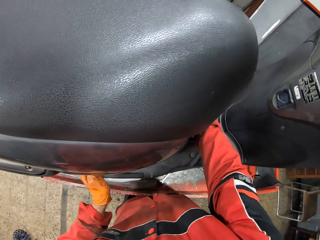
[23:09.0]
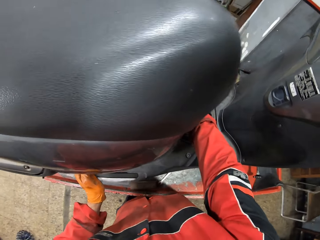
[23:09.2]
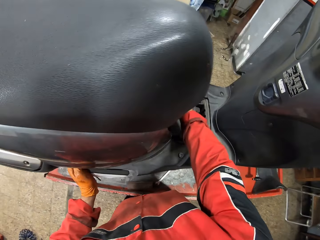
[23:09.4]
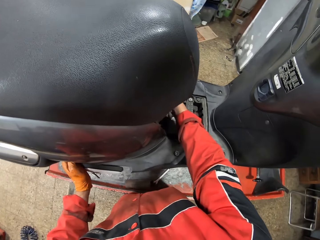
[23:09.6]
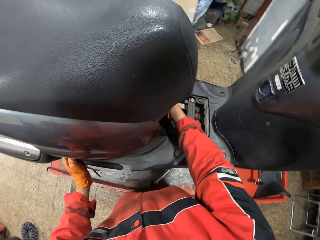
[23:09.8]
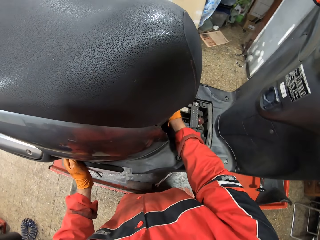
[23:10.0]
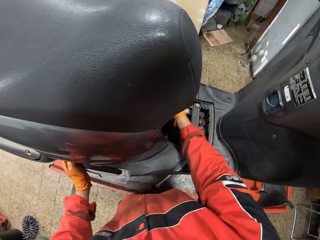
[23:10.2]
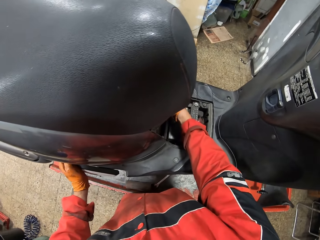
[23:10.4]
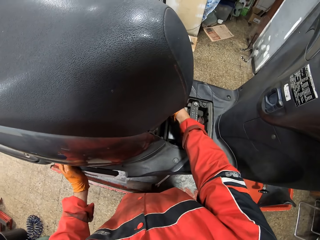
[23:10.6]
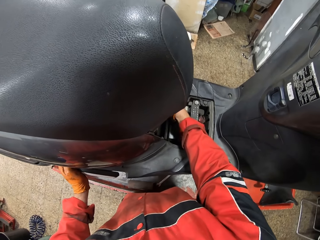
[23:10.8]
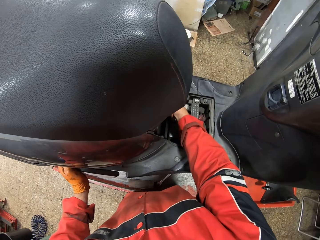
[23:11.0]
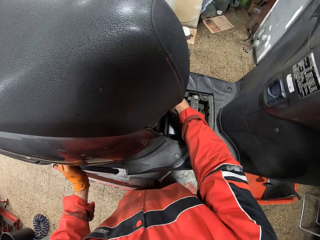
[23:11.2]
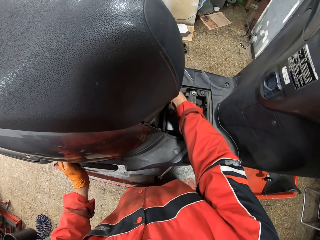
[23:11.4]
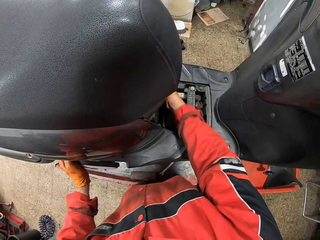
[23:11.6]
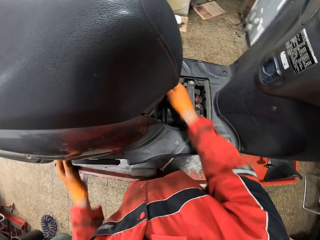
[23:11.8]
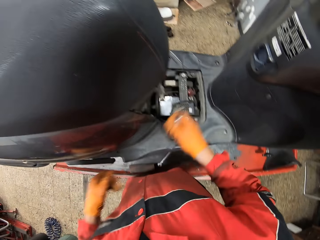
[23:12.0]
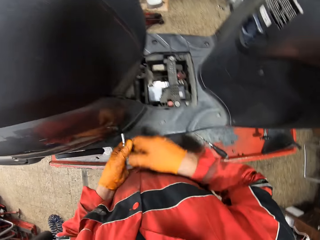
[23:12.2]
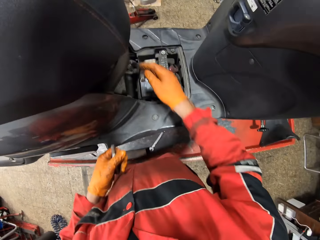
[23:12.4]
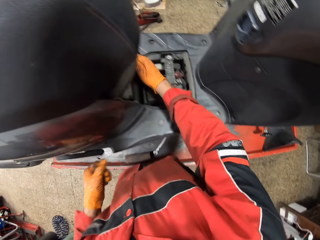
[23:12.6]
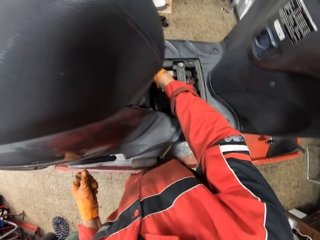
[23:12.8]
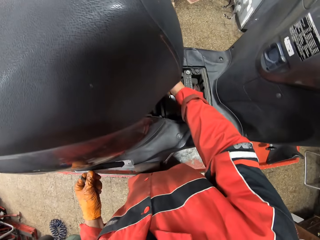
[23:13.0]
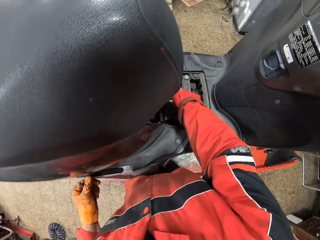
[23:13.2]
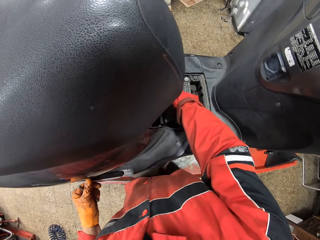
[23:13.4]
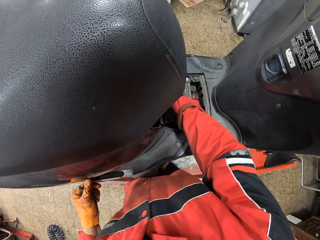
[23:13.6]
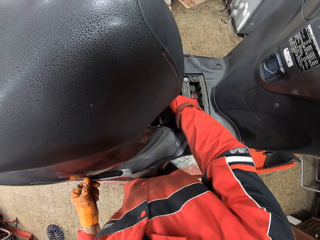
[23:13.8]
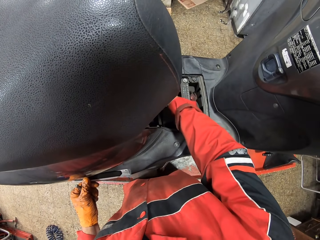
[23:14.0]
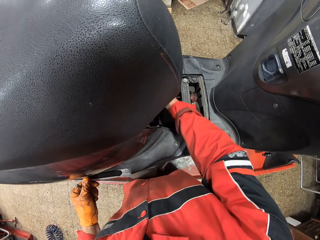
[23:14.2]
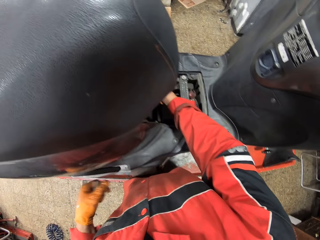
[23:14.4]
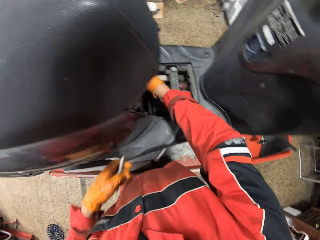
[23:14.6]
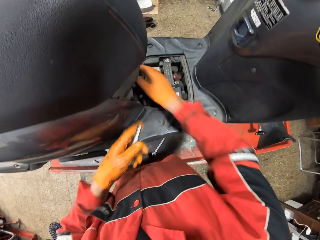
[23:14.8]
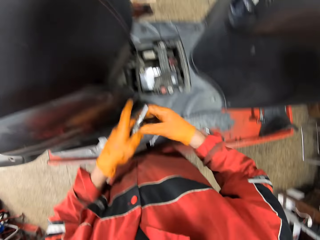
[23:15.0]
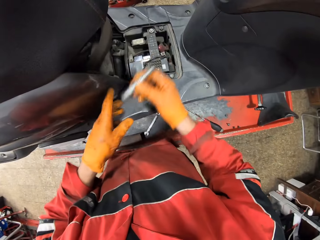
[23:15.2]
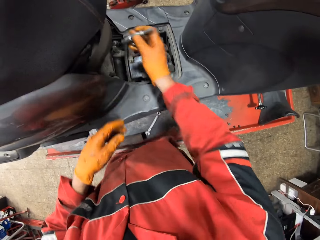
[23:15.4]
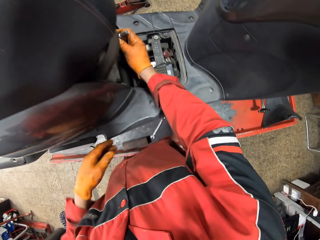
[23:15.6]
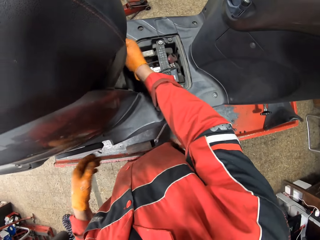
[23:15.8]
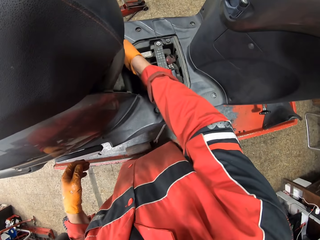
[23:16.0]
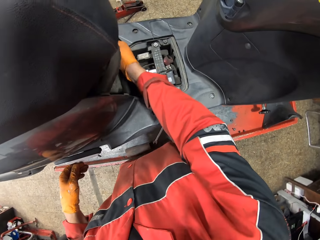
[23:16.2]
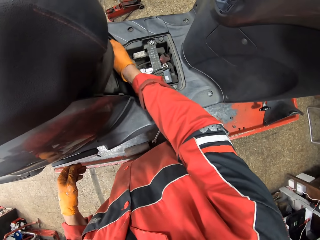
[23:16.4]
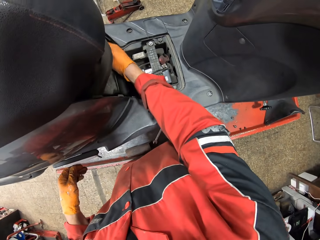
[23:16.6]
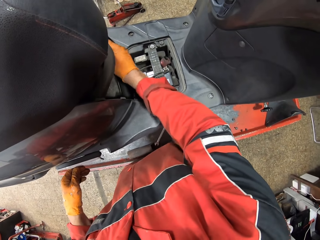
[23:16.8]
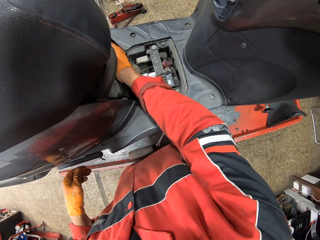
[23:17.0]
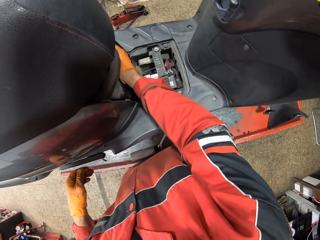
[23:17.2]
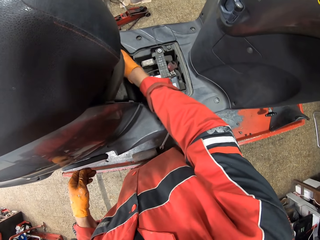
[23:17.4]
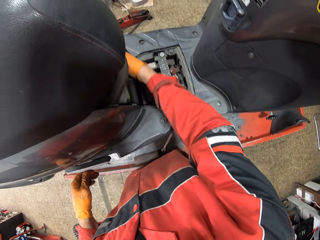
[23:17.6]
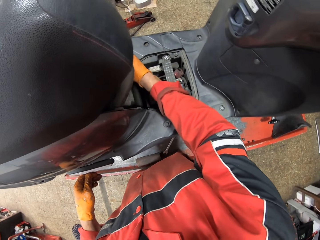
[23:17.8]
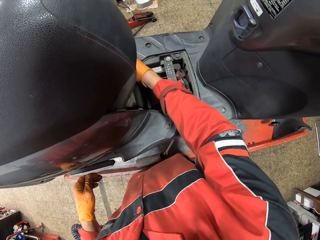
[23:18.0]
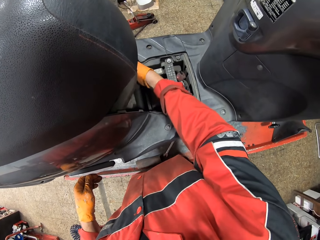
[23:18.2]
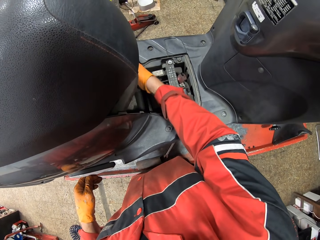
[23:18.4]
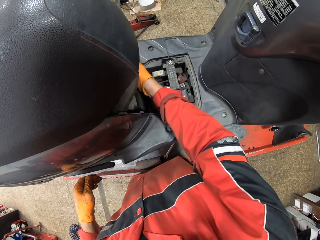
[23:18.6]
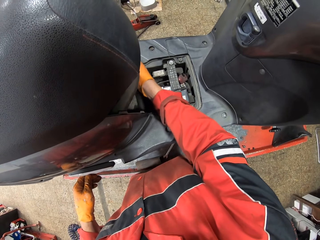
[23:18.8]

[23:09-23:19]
The camera wearer removes the bolt from the engine. He passes the bit holder to his left hand. He takes the bolt with his left hand. He touches the engine with his right hand. He unscrews the bolt with his right hand. He removes his right hand from the engine. He takes the bolt with his right hand. He puts the bolt in the engine. He unscrews the bolt in the motorcycle with the bit holder.

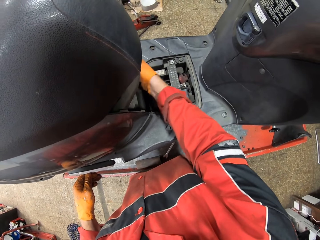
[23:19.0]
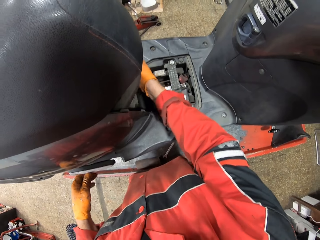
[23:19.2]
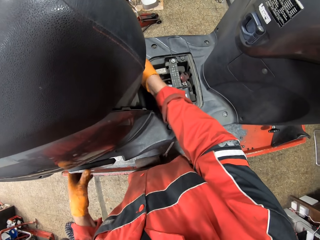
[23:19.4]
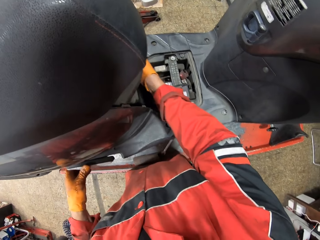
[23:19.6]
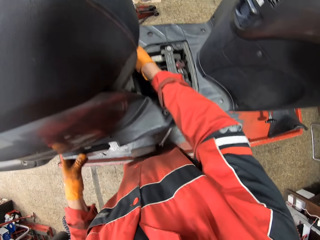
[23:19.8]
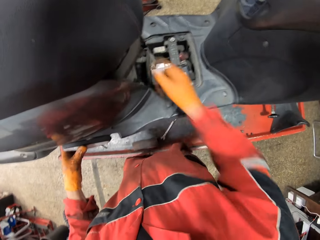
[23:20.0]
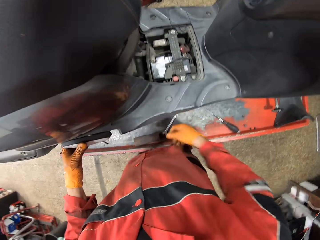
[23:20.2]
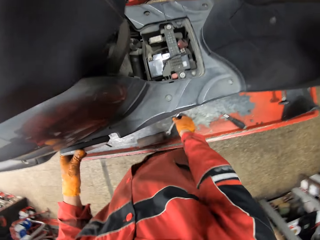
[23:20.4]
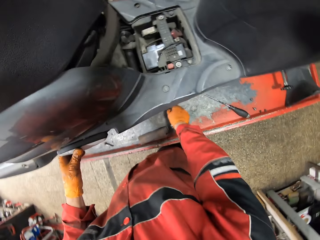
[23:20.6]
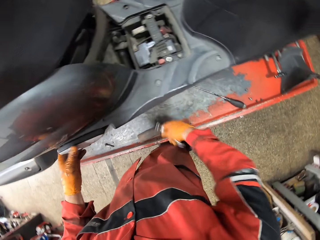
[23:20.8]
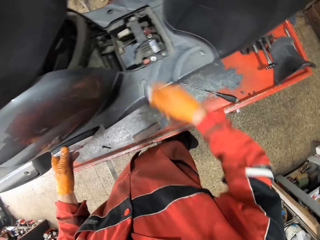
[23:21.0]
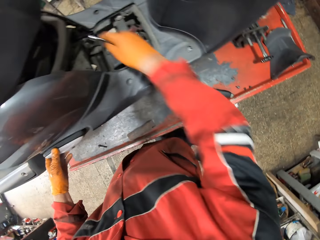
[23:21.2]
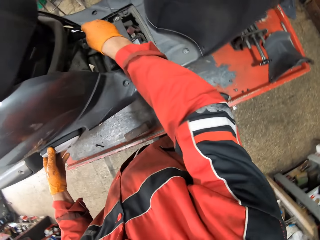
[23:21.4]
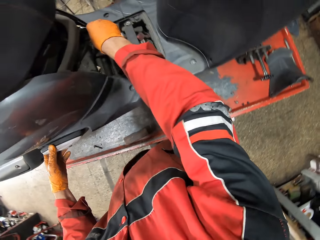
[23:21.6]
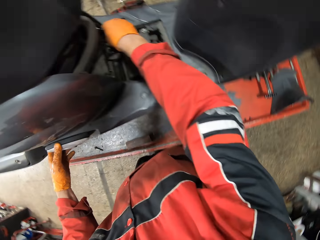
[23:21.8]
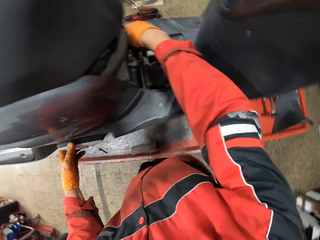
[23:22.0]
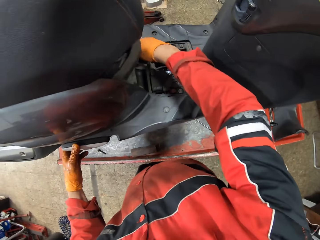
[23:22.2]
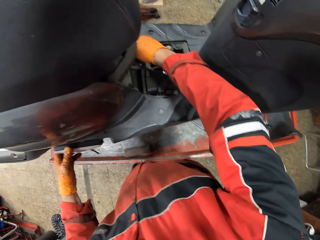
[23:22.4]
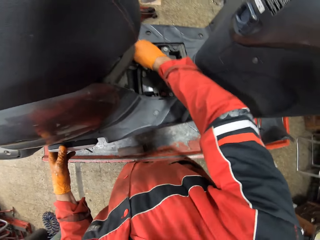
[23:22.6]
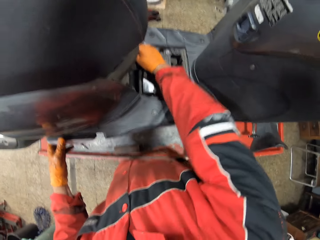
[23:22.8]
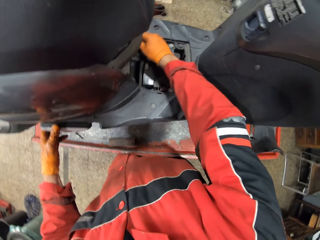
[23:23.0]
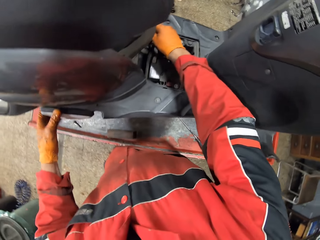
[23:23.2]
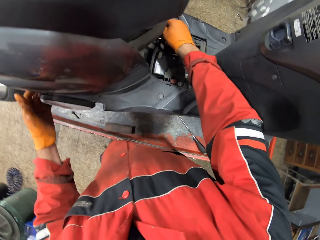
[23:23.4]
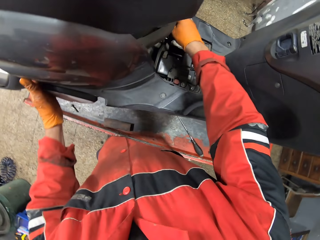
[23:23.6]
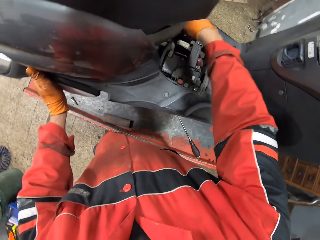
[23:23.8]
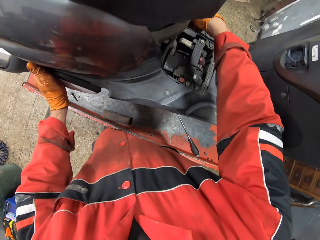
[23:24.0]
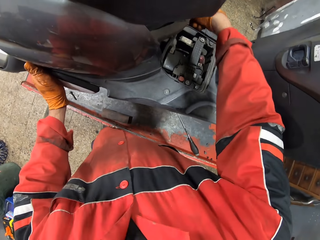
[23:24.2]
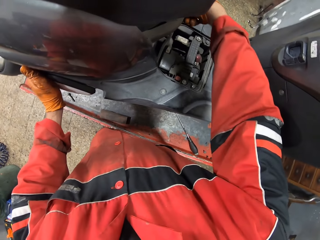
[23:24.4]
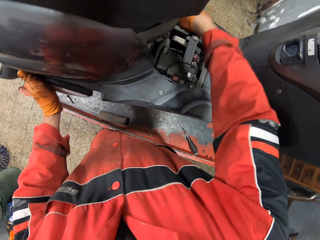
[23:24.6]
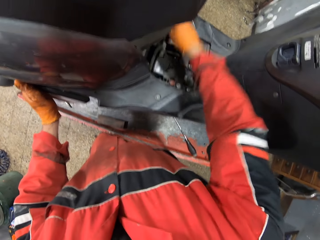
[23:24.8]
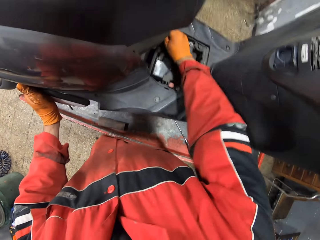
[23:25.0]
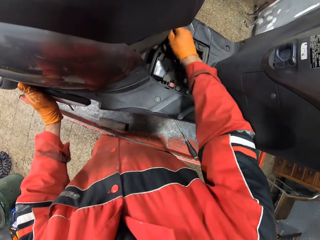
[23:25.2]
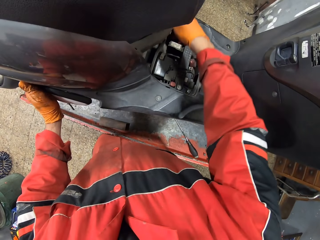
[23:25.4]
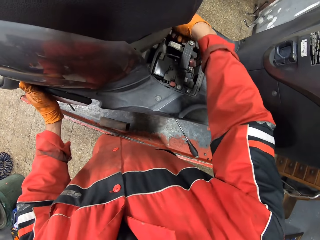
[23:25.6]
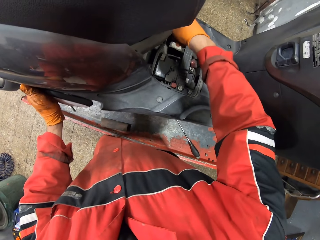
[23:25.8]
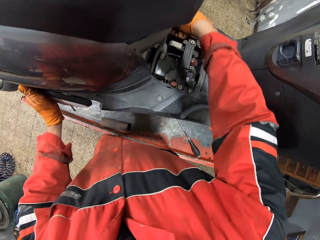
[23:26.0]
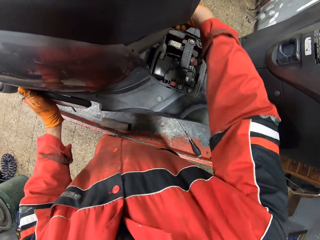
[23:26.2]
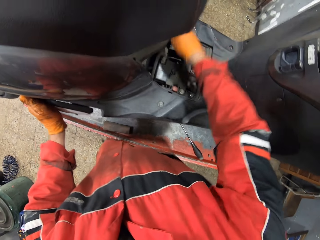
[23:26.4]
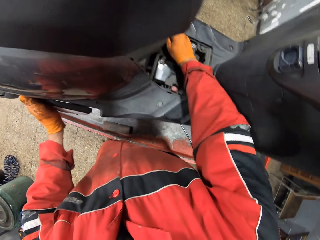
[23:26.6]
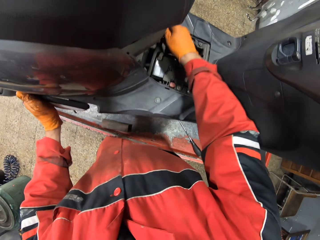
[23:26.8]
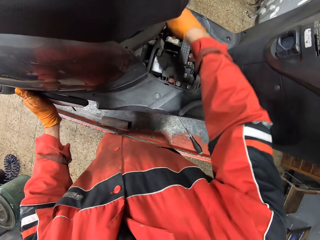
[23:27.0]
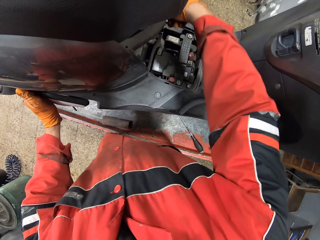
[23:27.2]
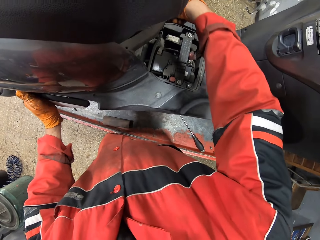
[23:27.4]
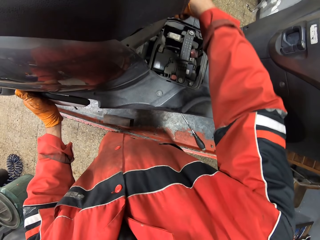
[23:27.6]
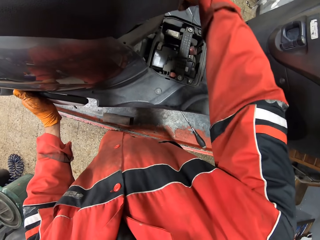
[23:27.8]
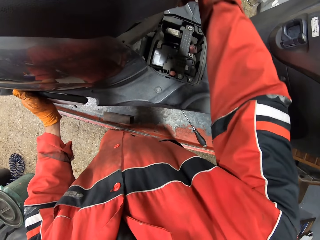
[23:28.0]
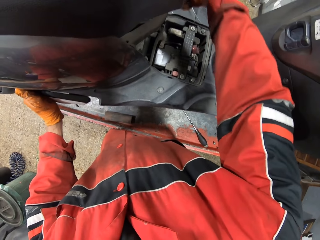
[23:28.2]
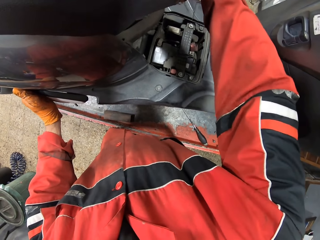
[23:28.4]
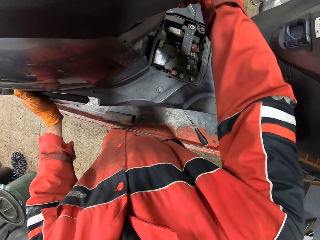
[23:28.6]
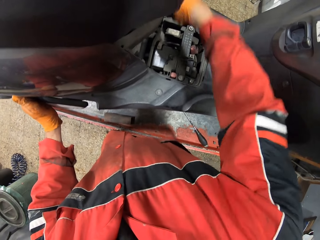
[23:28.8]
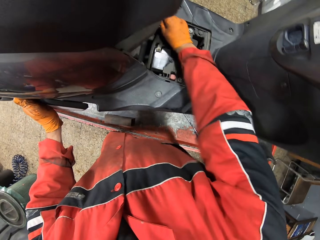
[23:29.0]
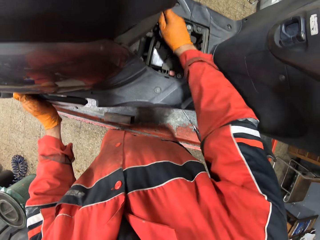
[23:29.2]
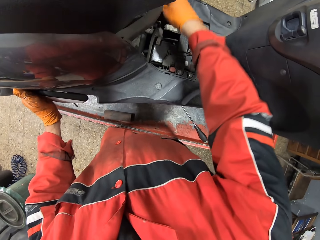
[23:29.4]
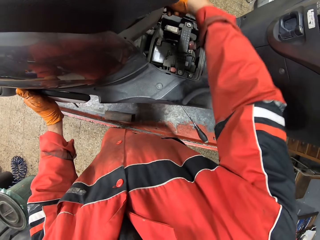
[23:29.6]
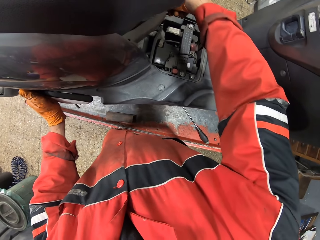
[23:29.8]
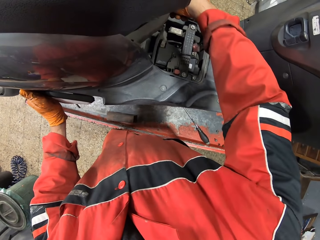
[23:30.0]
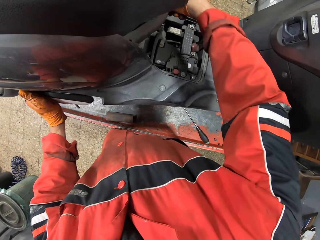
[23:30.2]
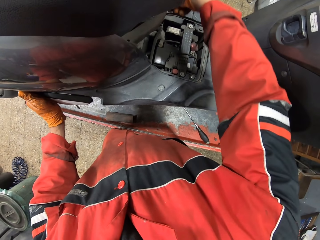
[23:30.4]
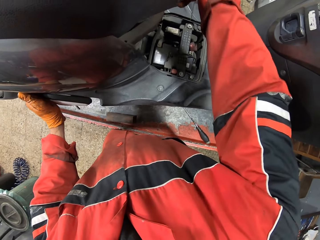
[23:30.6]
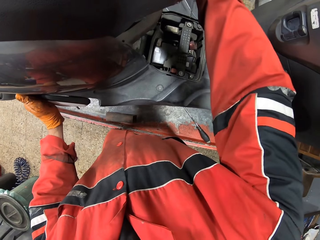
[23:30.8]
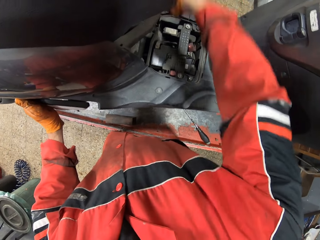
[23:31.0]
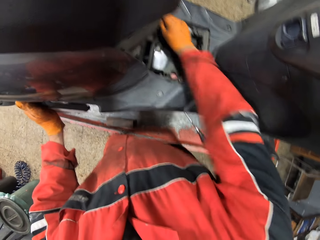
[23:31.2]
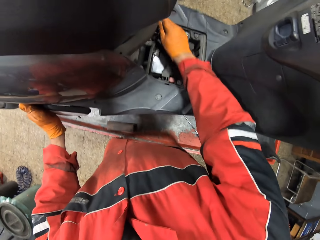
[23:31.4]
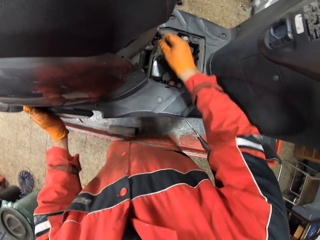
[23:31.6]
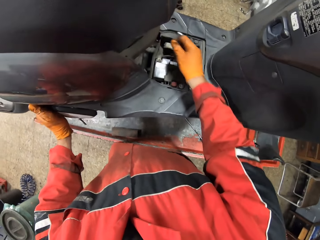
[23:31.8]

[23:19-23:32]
The camera wearer picks the ring spanner from the workbench with his right hand. He puts the spanner in the engine. He unscrews the bolt in the motorcycle with the ring spanner. He moves the spanner in the engine.
